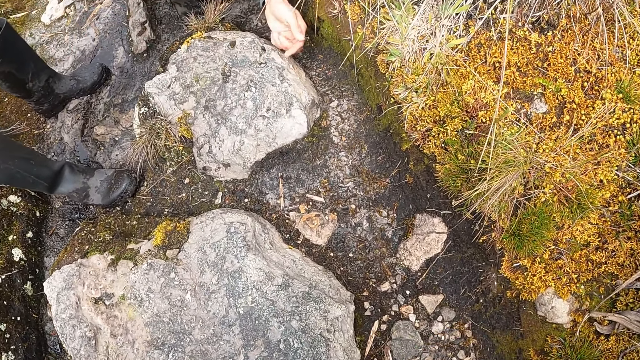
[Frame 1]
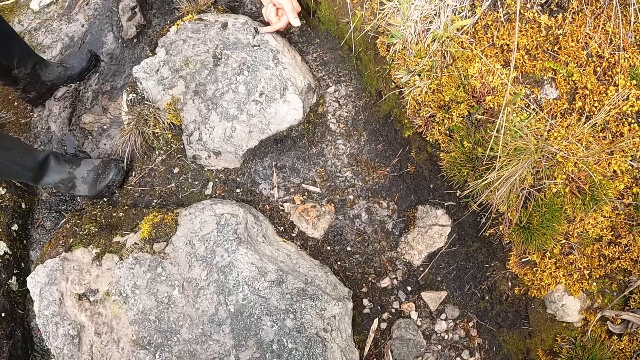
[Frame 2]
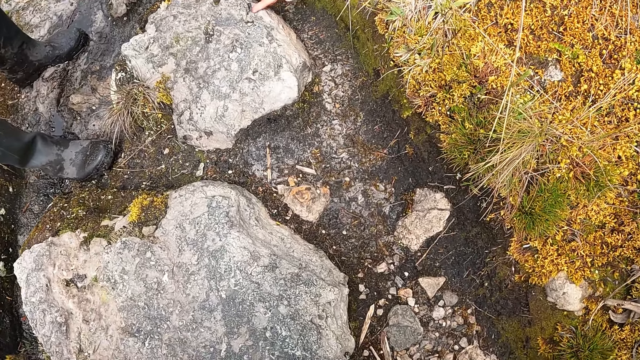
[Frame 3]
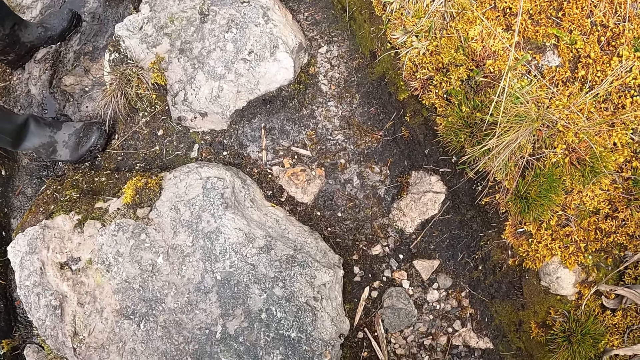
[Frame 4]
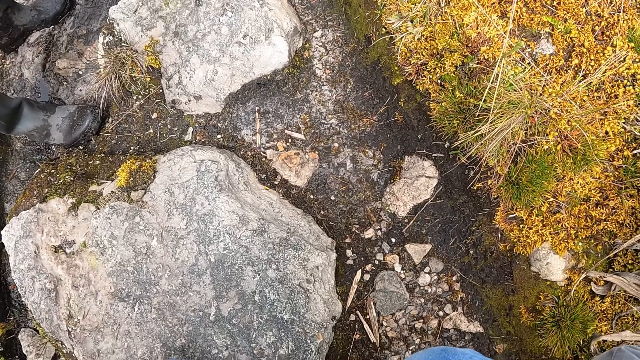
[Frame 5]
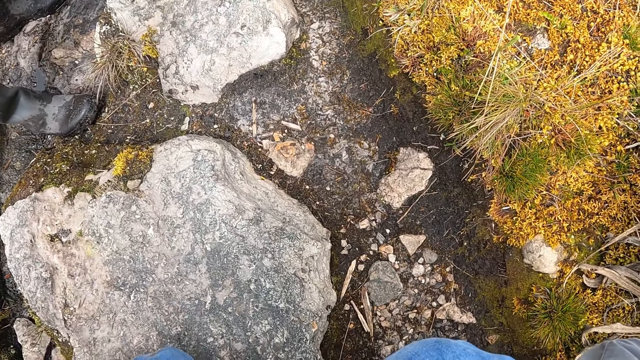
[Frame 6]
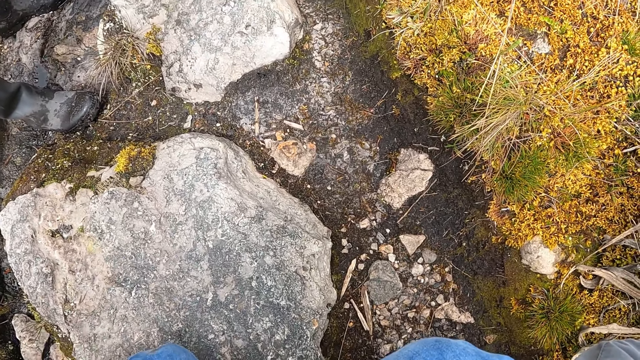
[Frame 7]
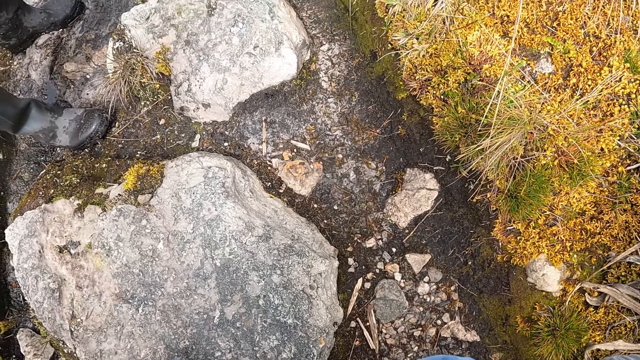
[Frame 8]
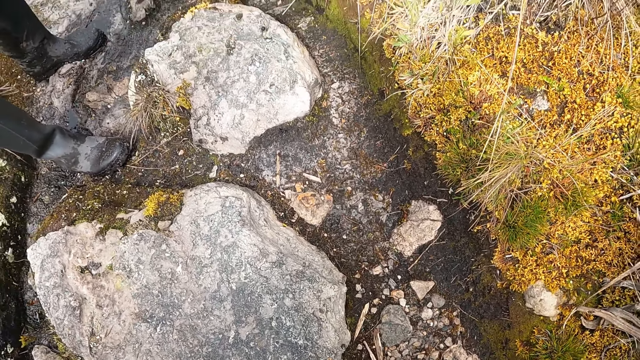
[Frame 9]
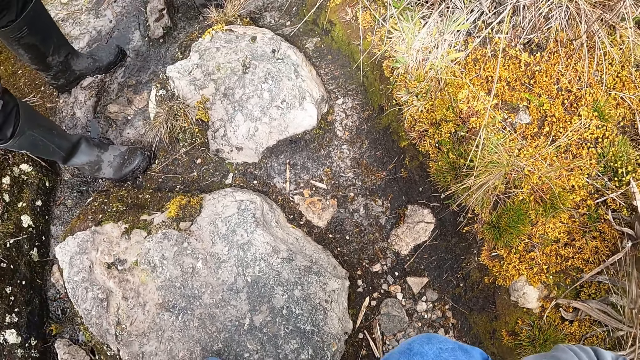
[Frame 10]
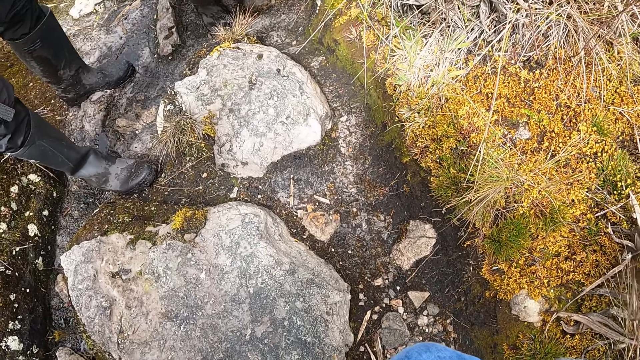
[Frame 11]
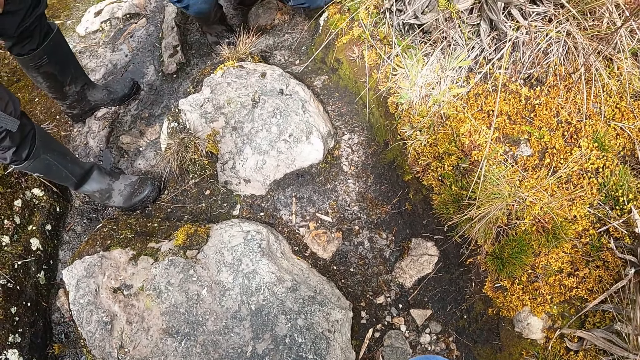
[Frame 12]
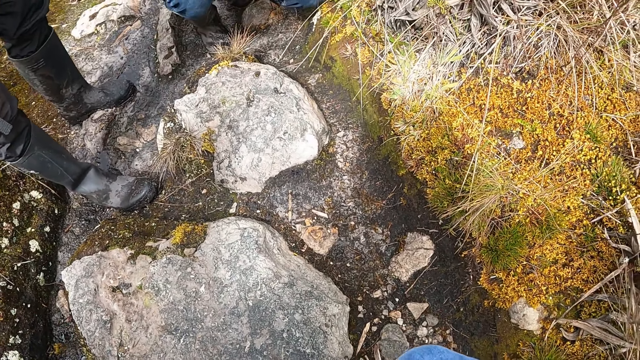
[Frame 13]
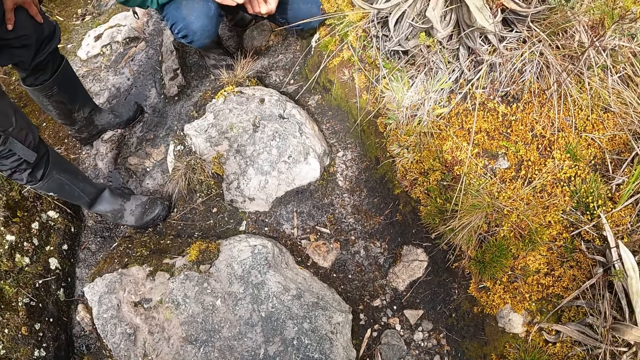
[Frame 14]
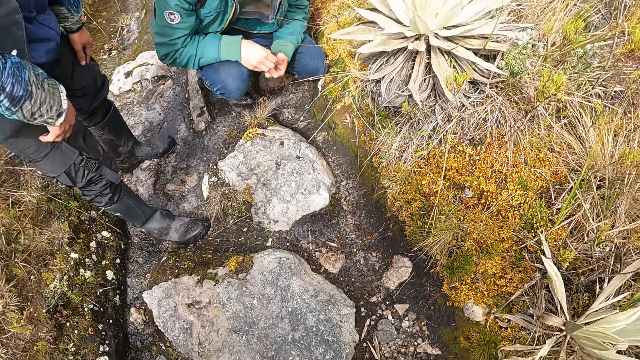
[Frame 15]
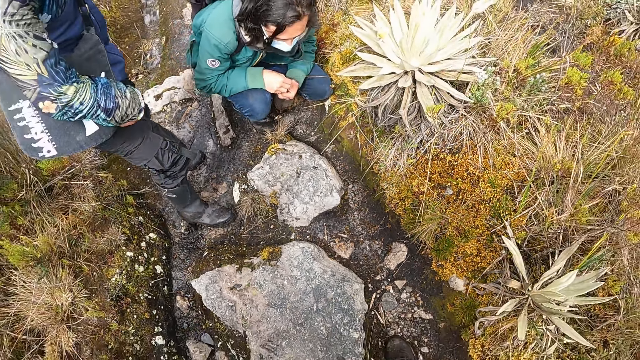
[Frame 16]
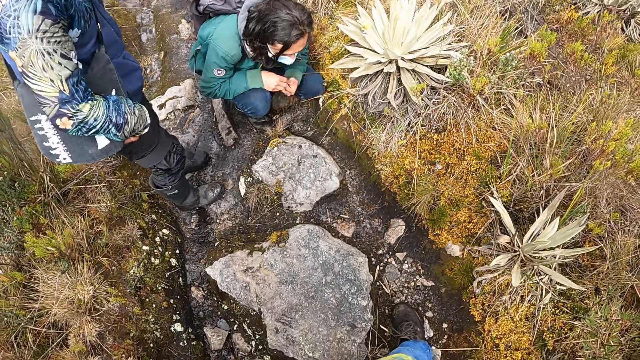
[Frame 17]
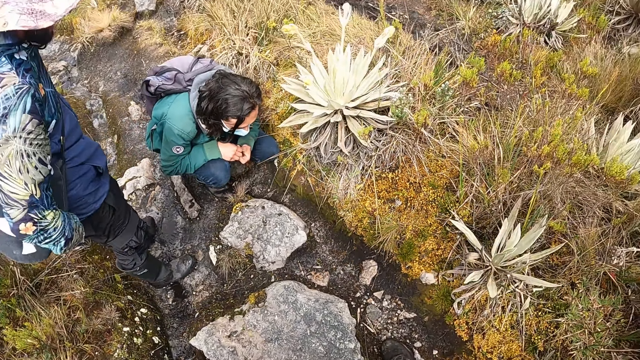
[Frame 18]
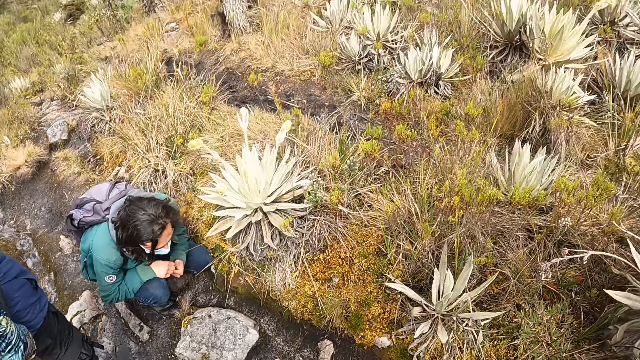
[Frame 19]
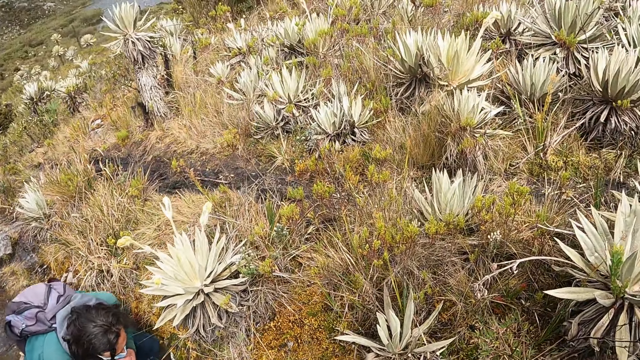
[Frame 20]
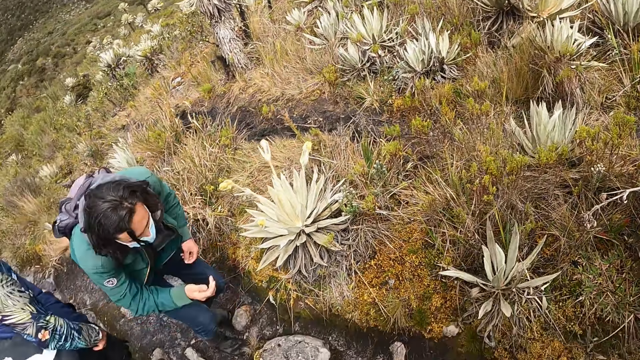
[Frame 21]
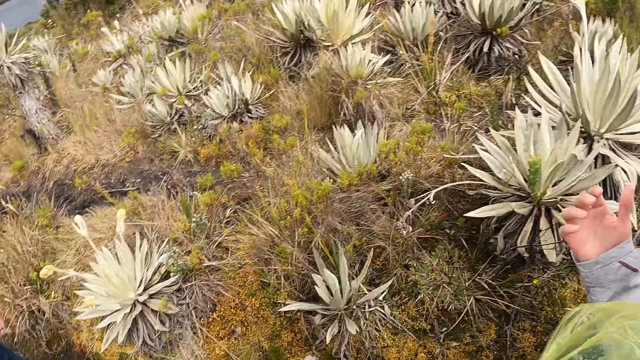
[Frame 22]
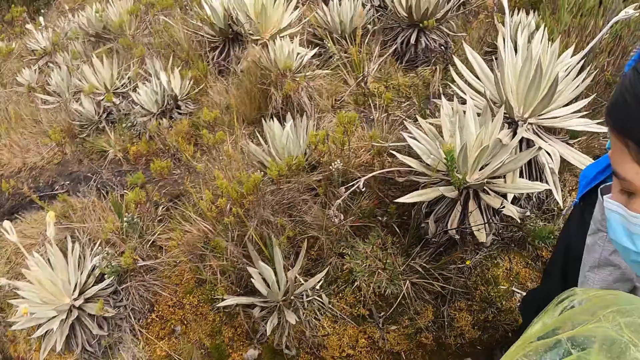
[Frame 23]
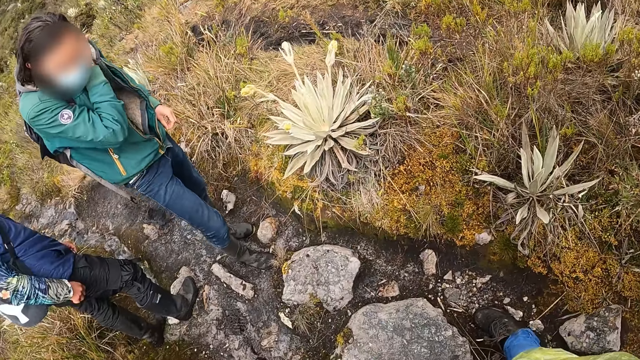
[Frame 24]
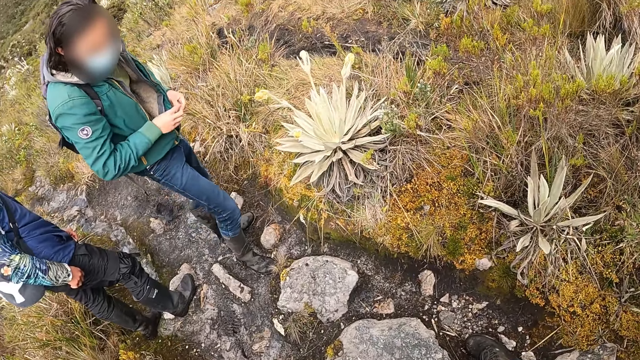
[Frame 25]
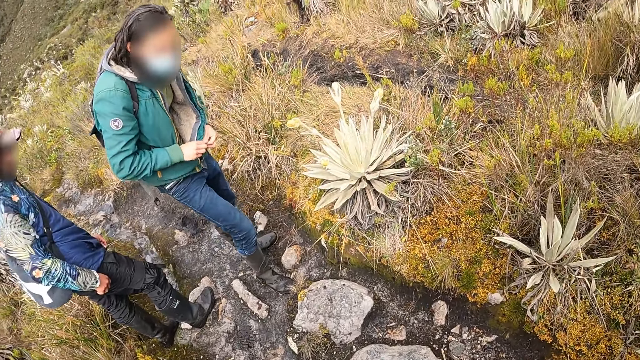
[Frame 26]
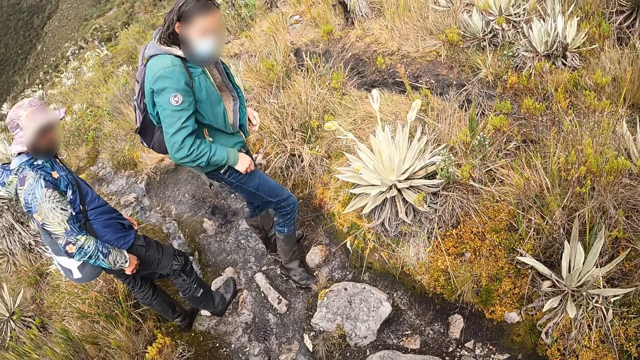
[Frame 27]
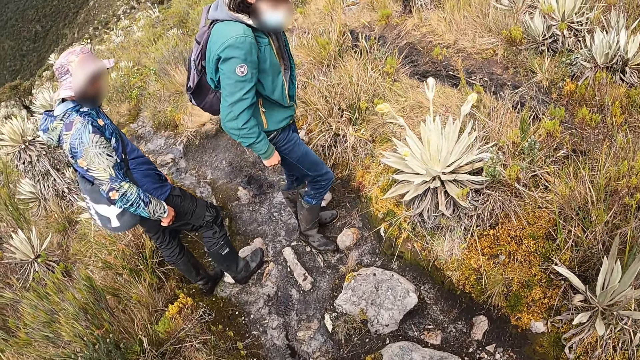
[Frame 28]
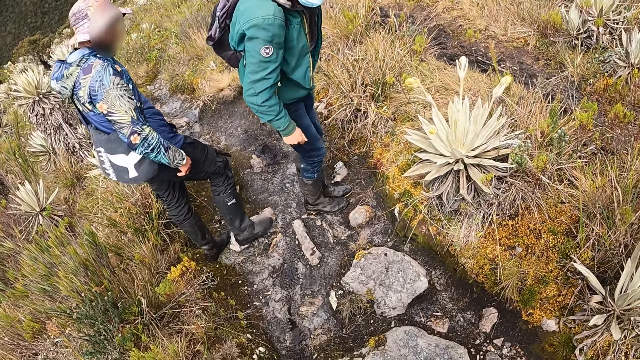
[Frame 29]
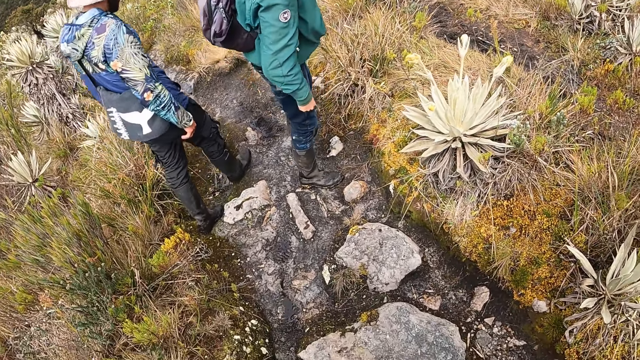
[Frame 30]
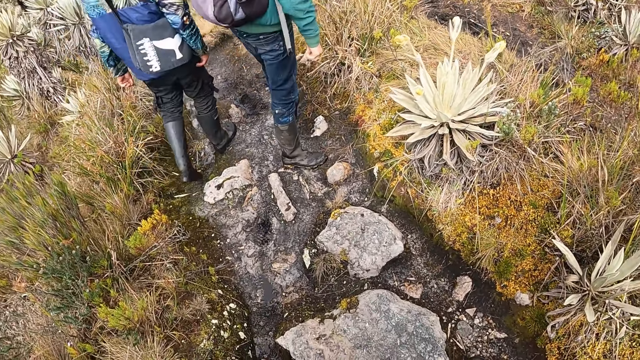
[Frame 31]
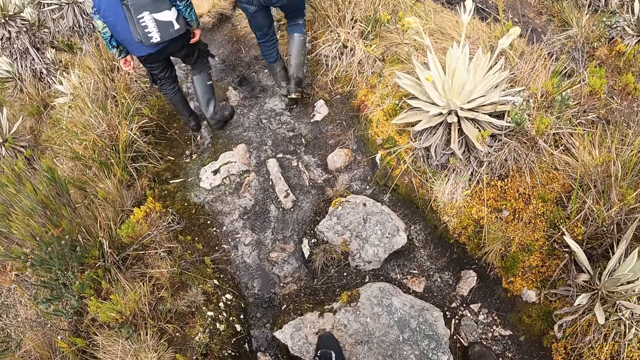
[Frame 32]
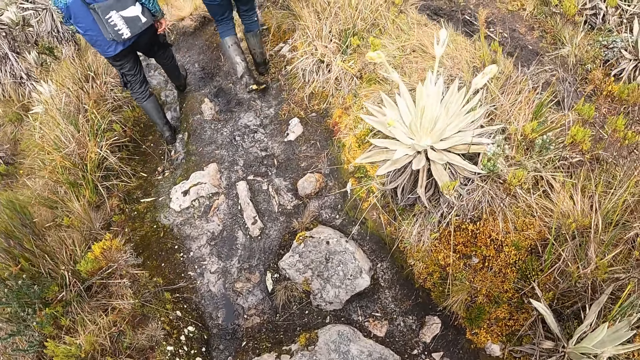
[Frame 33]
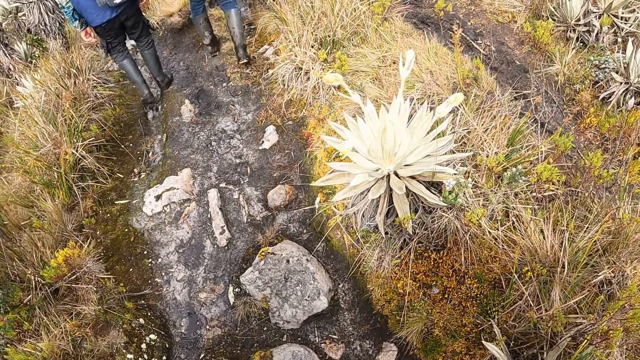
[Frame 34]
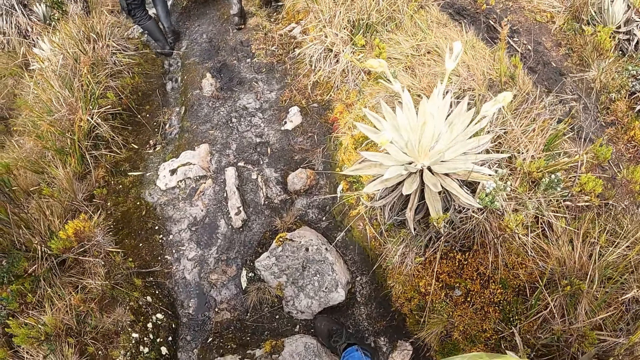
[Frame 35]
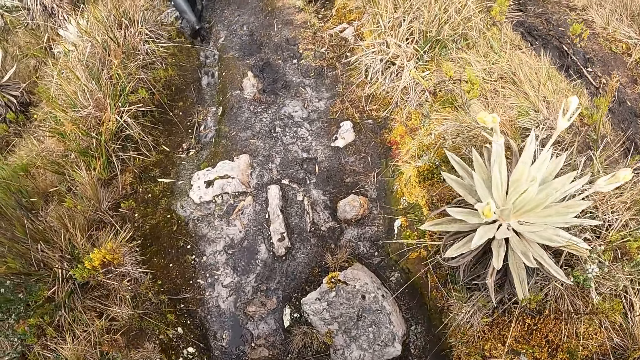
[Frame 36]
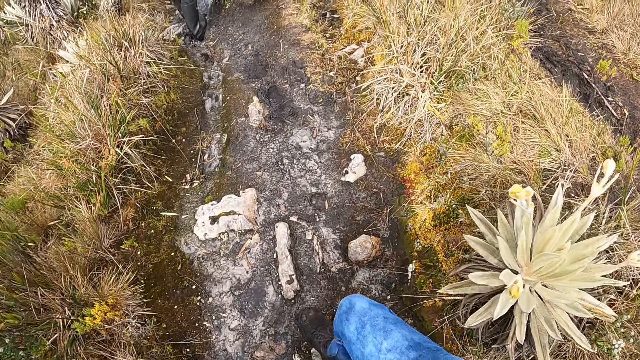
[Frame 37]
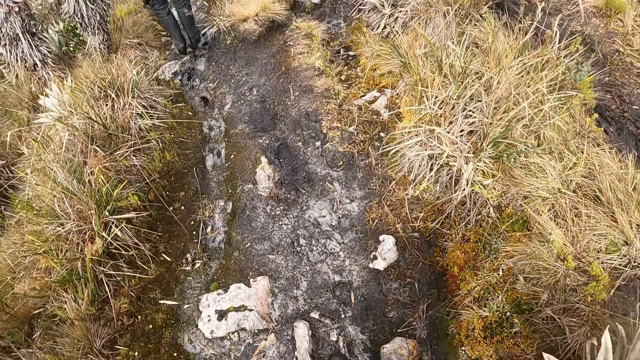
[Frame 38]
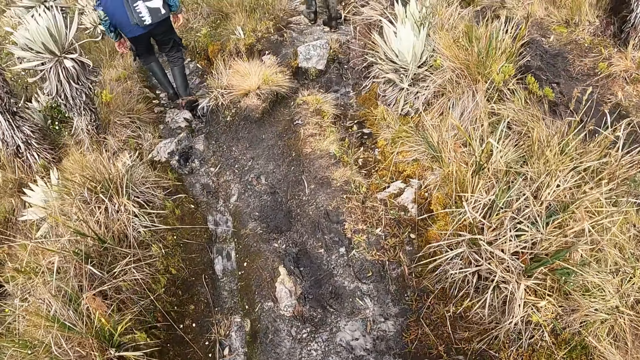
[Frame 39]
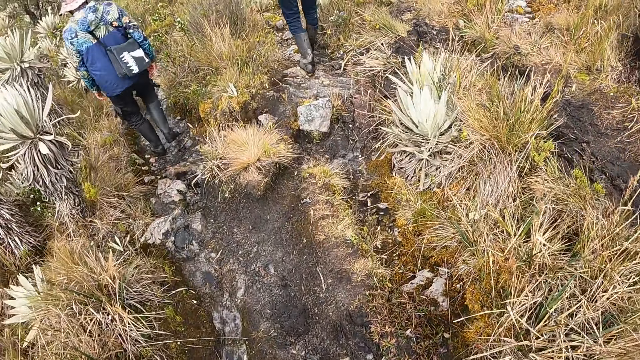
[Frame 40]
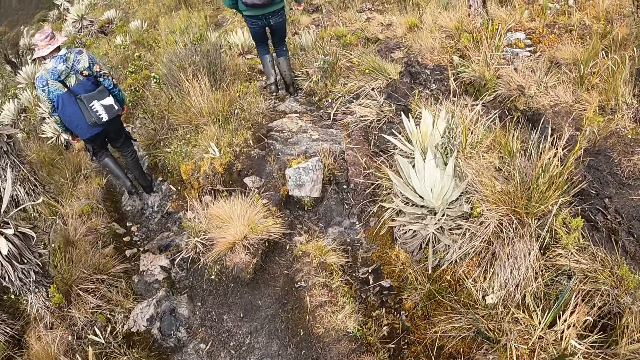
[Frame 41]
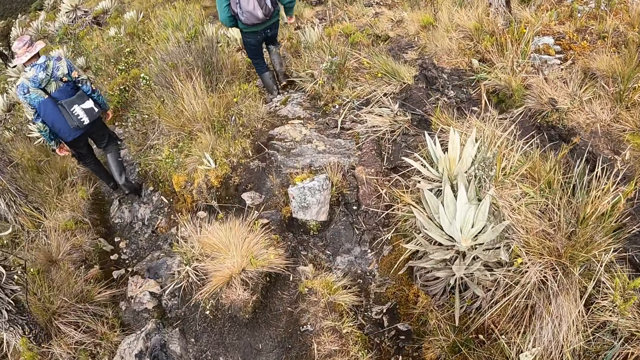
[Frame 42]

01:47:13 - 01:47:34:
The camera wearer moves around the mountain. The man adjusts his hair with his right hand. The man touches the neck. The camera wearer moves around the mountain.
